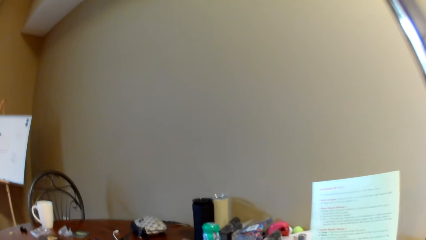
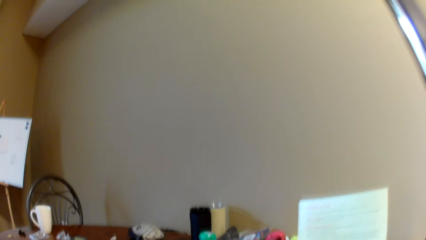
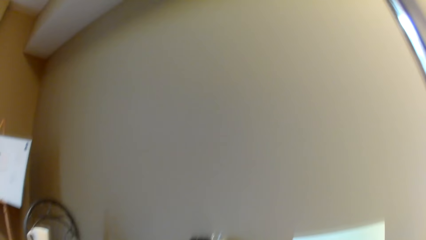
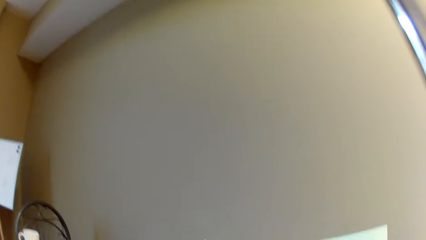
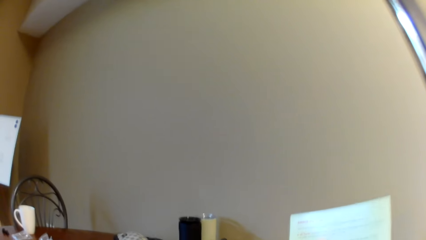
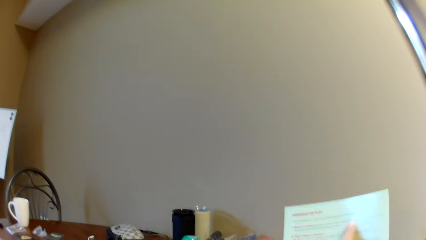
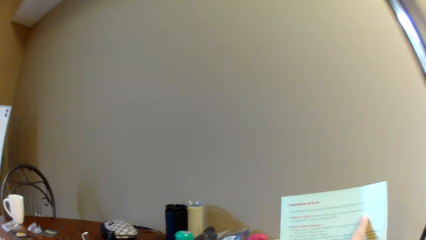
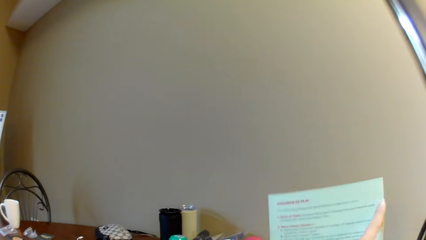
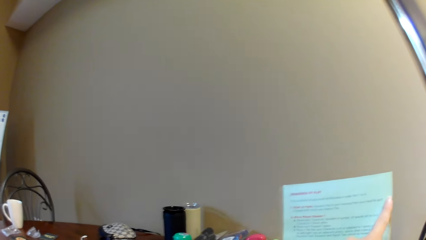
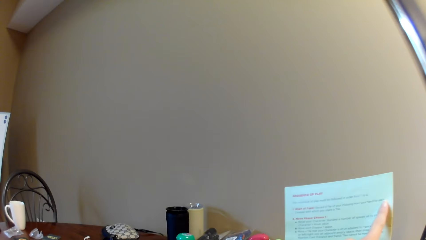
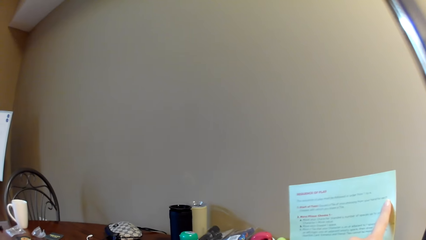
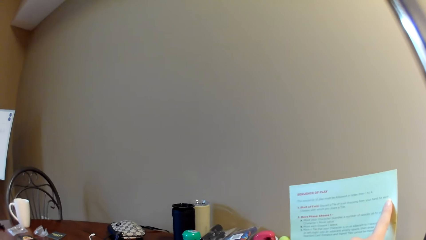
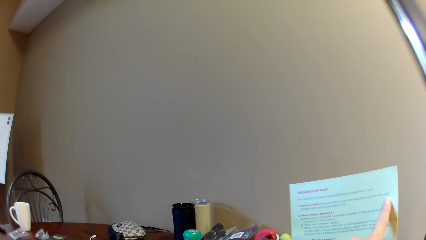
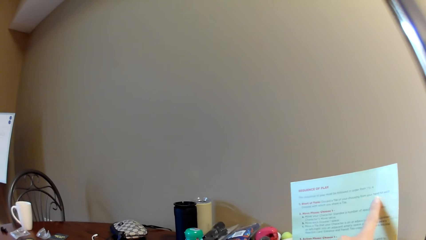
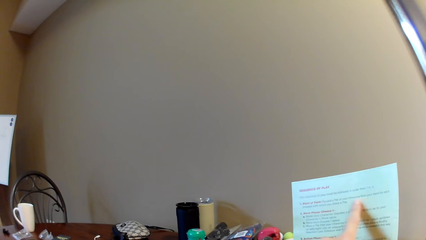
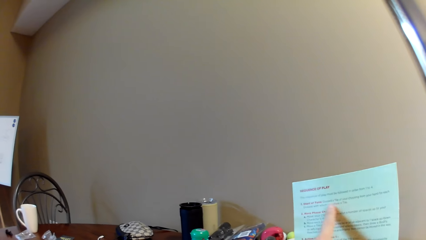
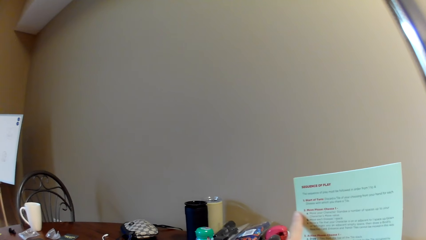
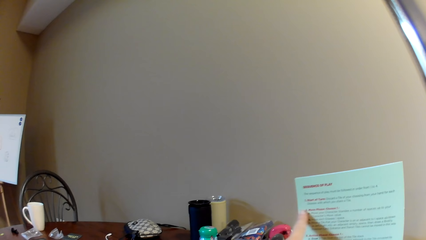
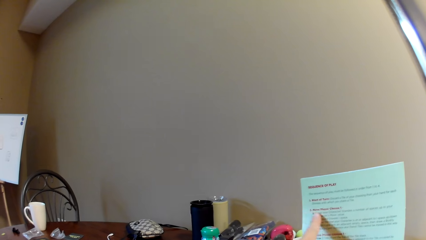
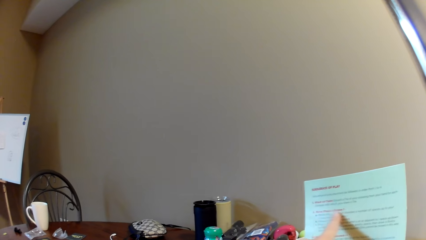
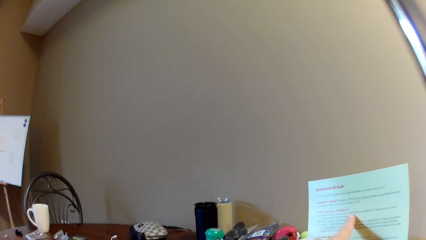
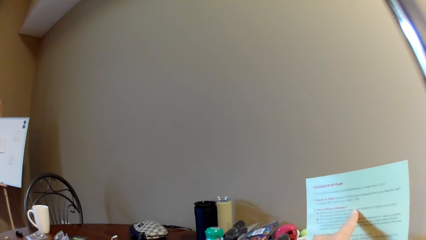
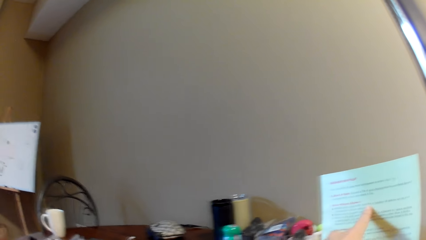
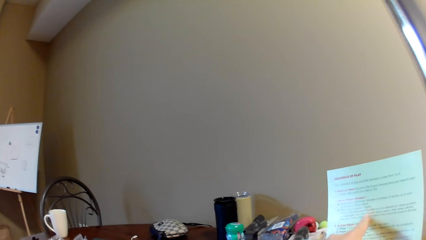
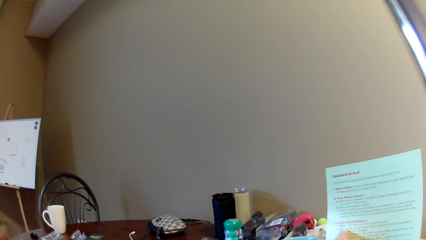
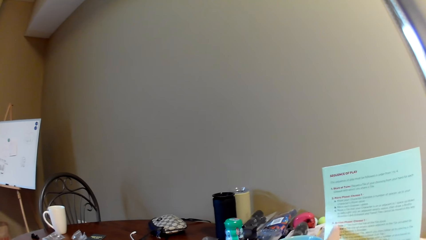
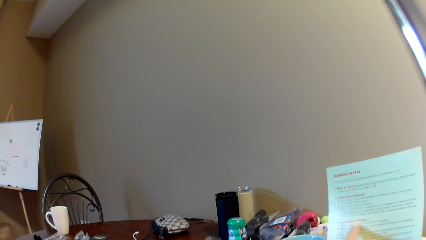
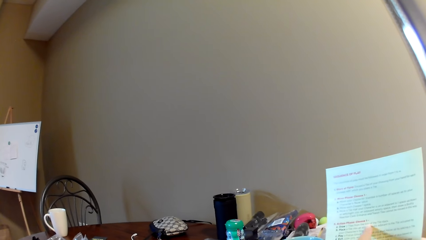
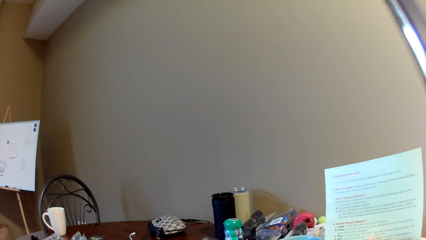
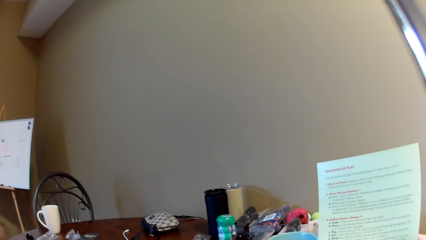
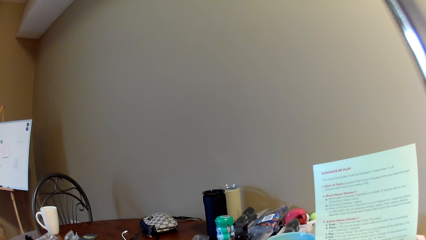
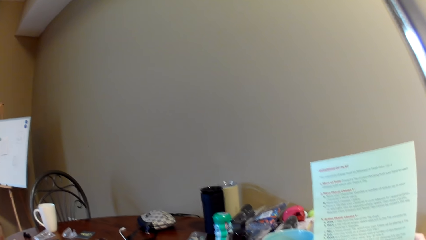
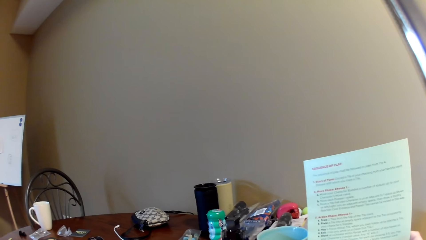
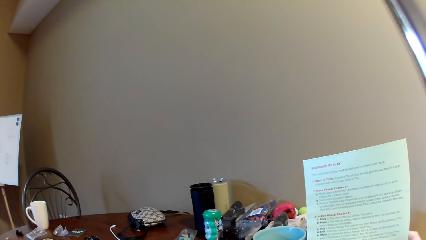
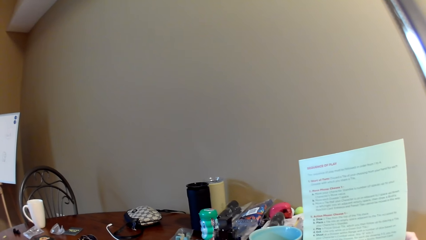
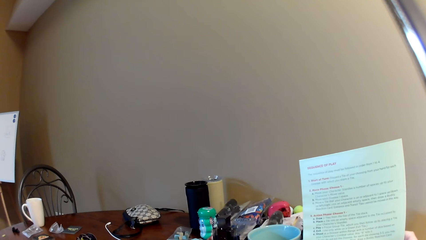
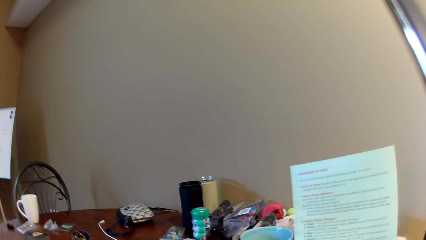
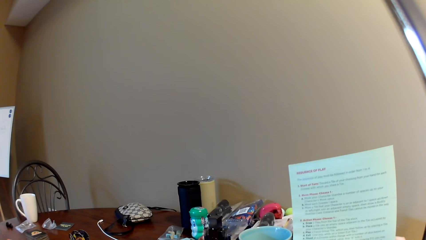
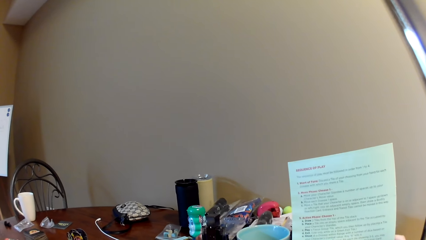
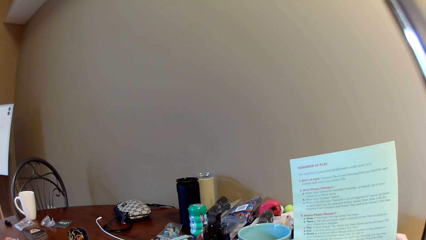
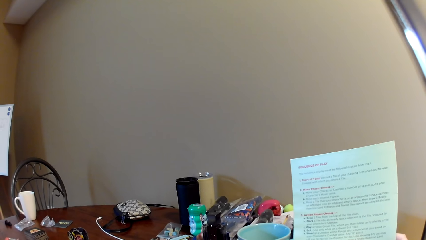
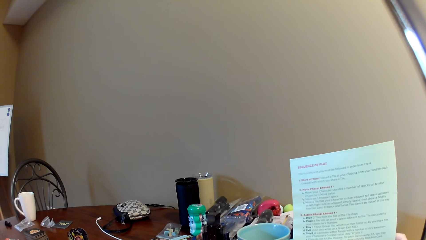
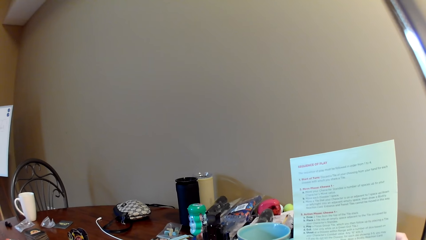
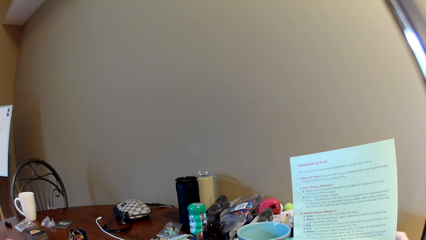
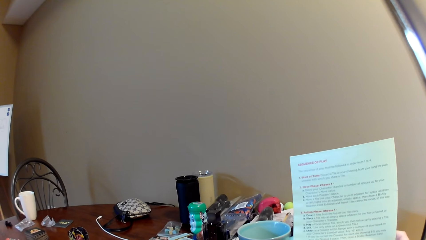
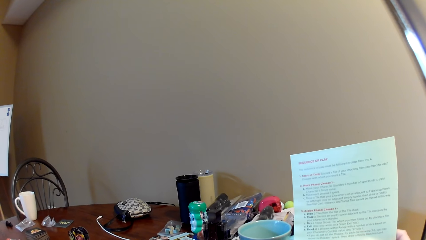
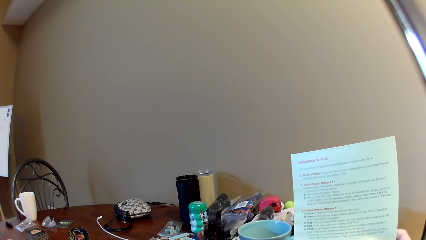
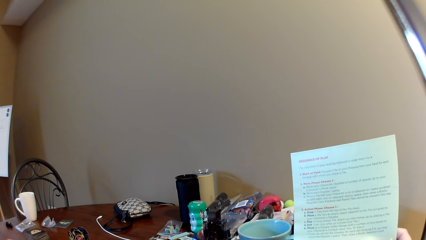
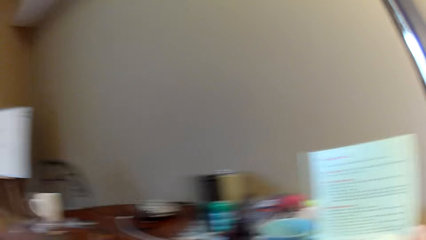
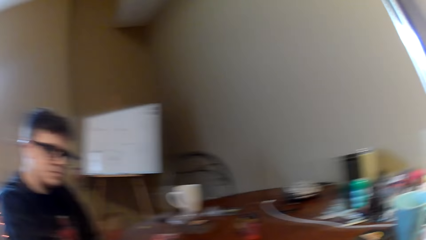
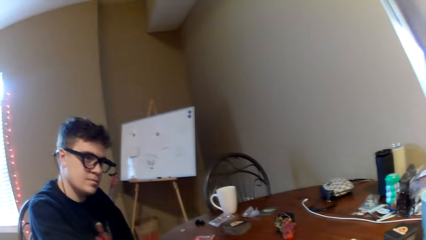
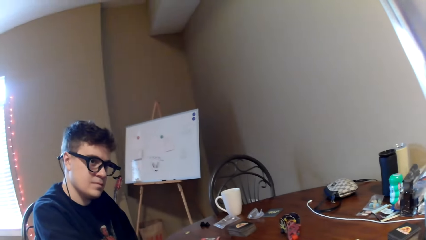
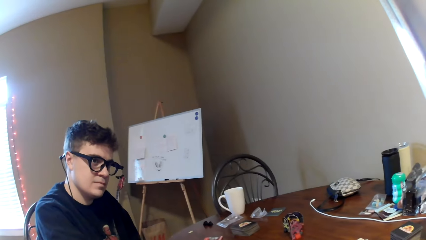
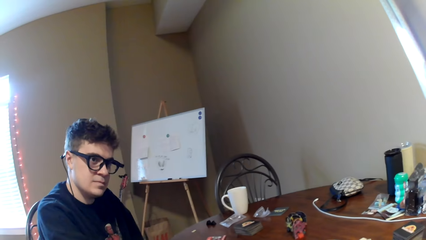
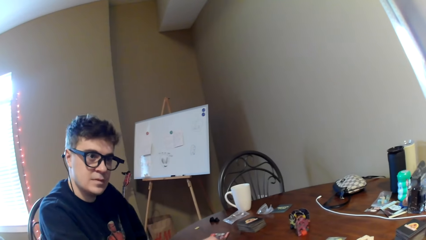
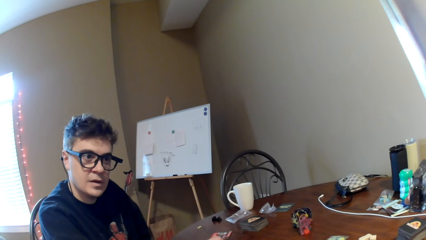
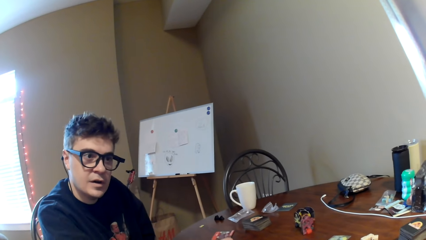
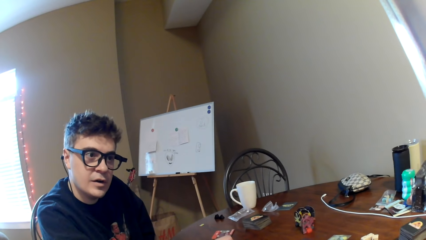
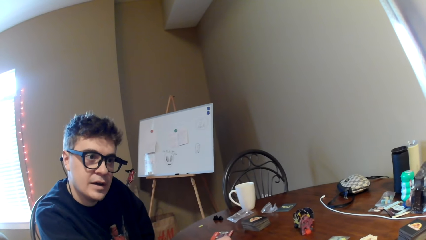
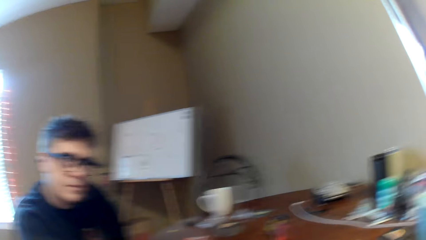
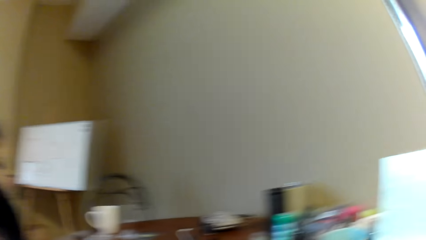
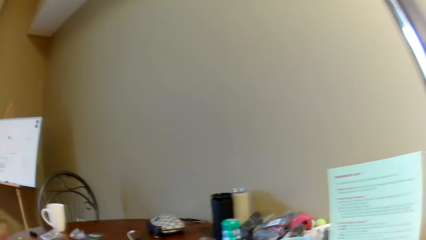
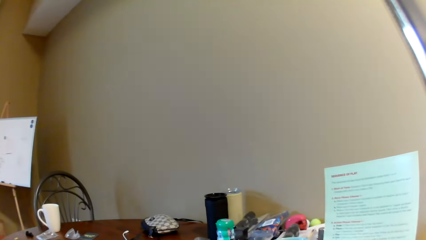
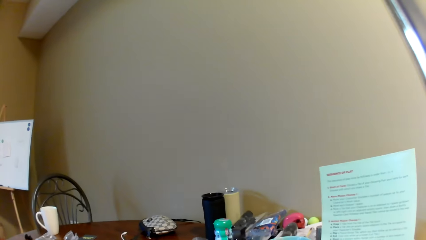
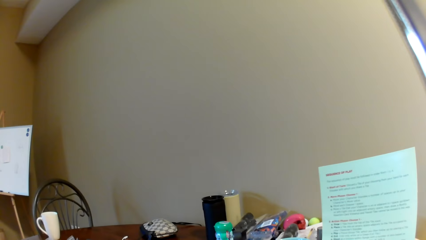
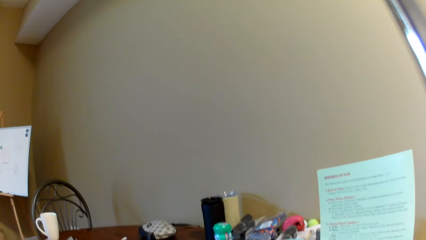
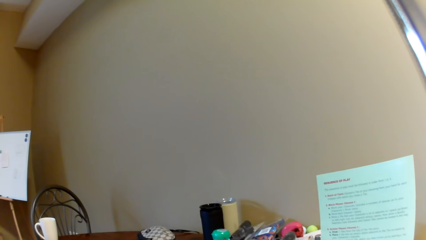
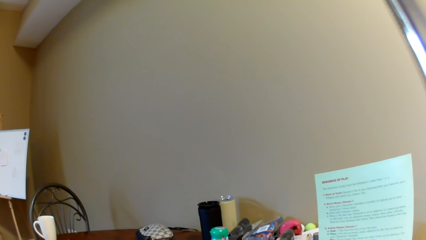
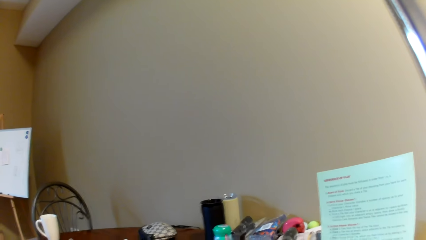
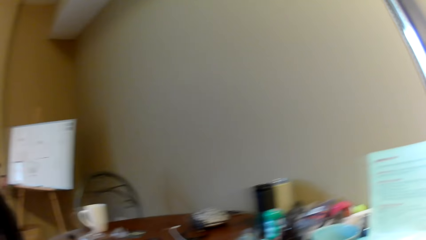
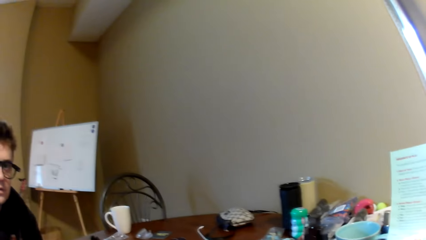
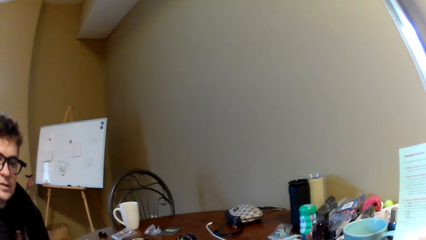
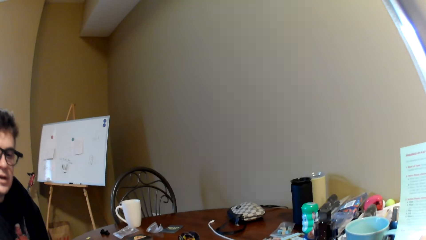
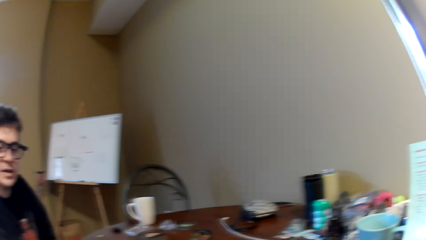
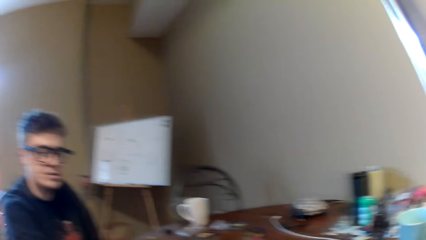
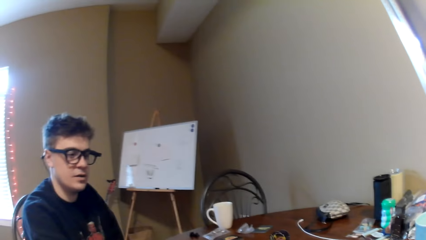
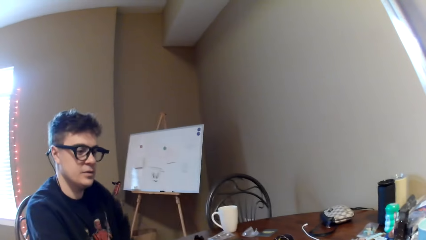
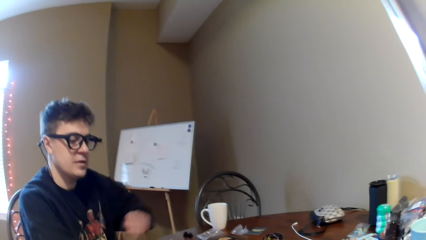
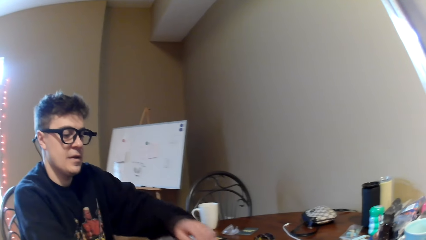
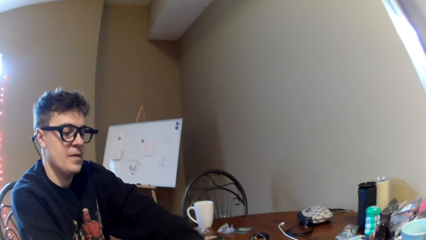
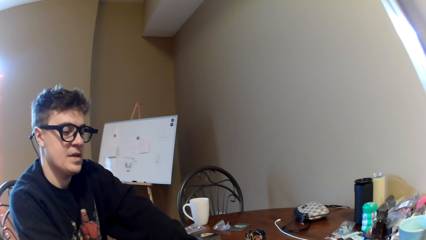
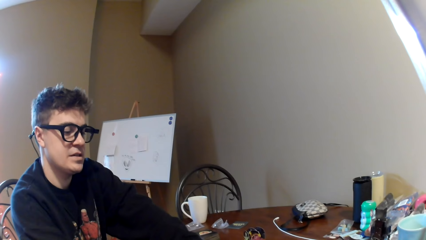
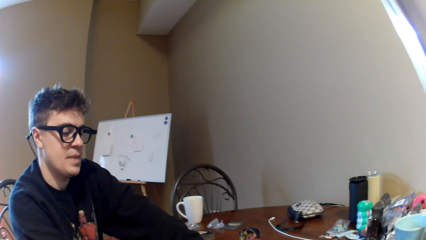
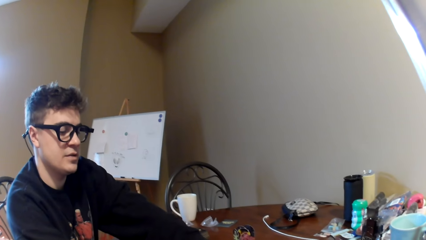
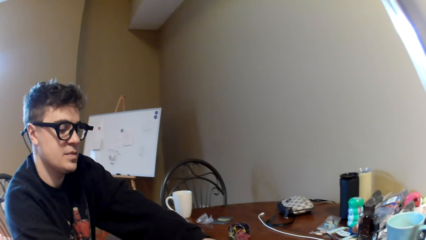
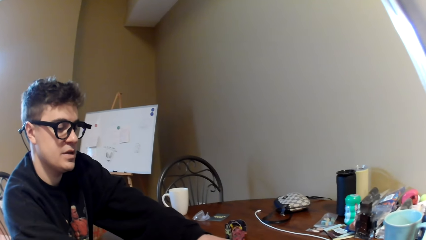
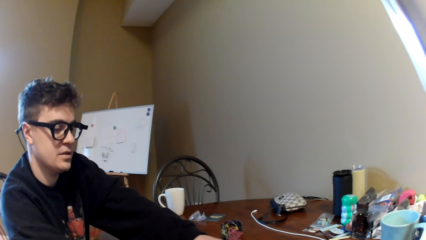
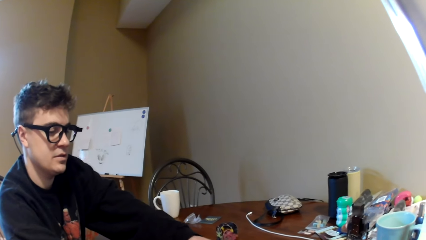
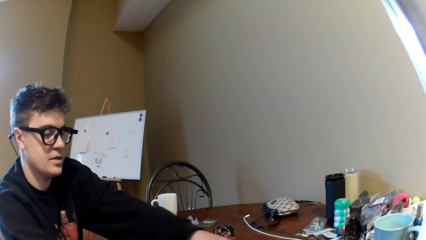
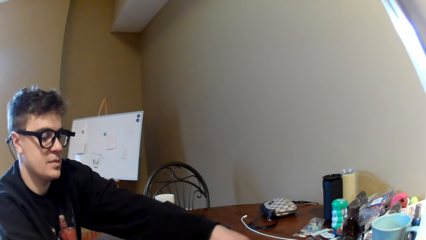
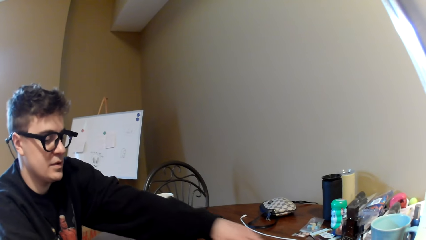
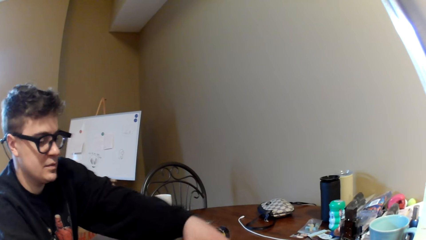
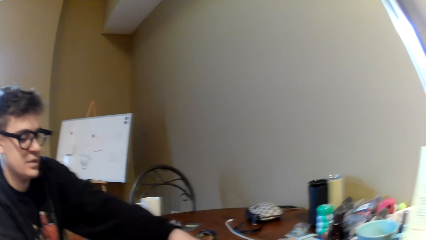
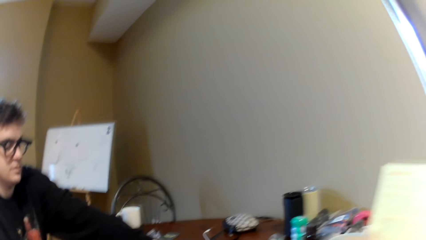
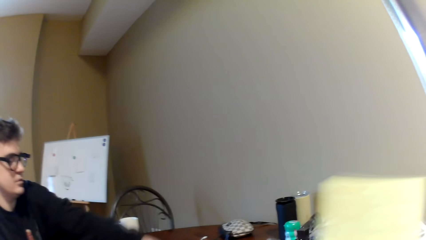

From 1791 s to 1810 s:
The camera wearer lifts a paper and moves the paper. They read the paper, look around, and read the paper. They look at a man. The man reads the paper. The camera wearer reads the paper. The man converses with the camera wearer and moves his hand on the table.
